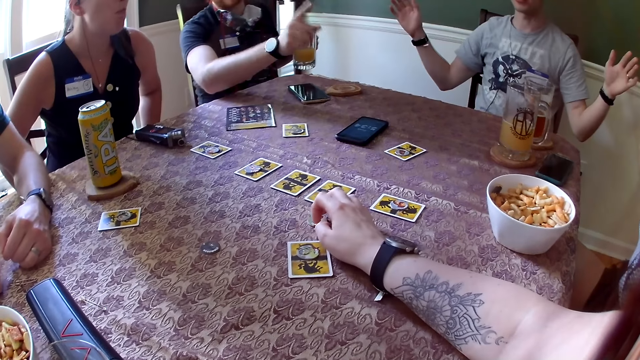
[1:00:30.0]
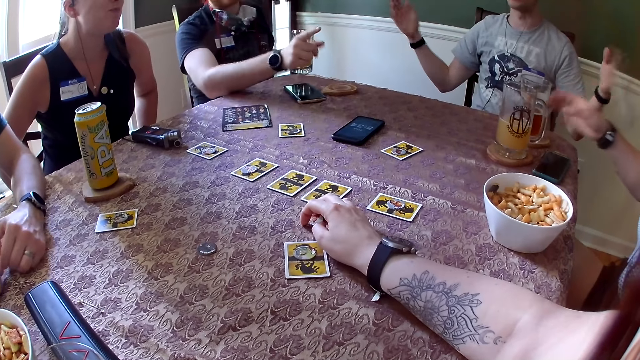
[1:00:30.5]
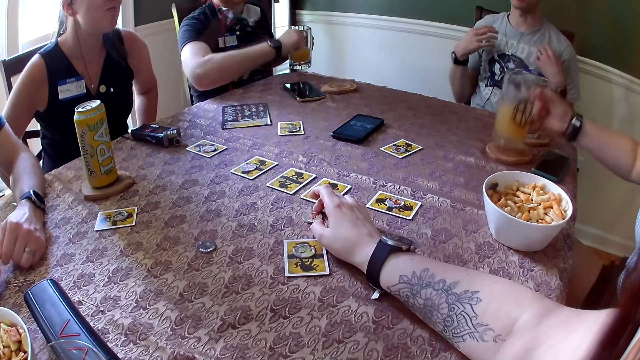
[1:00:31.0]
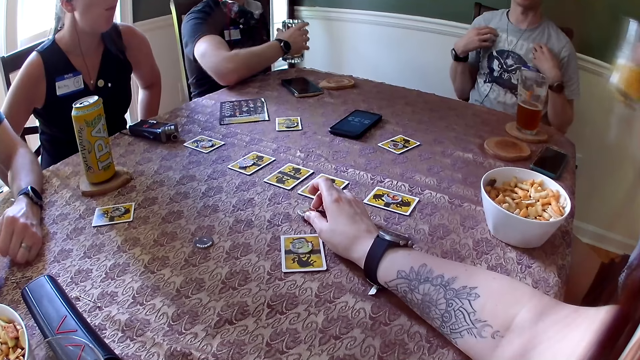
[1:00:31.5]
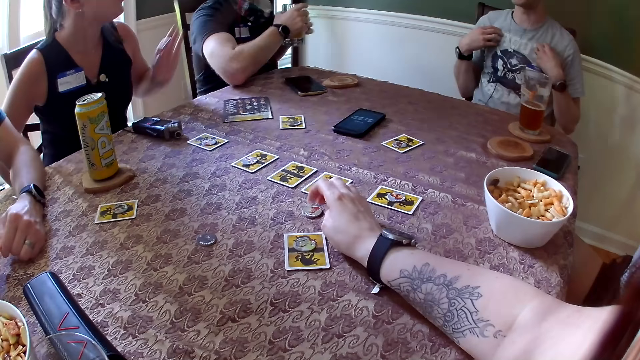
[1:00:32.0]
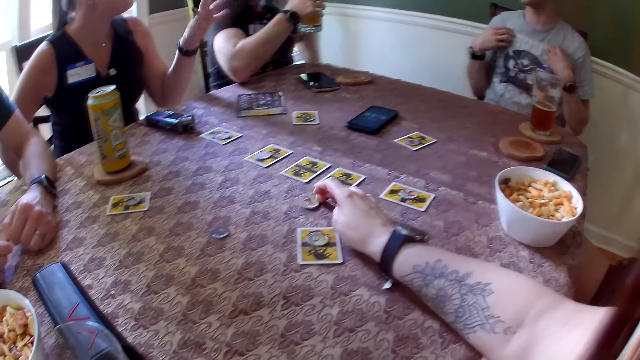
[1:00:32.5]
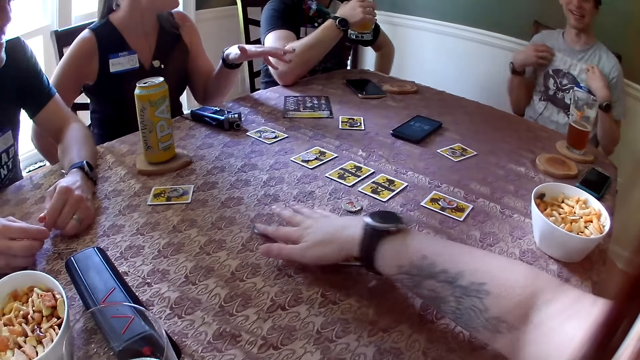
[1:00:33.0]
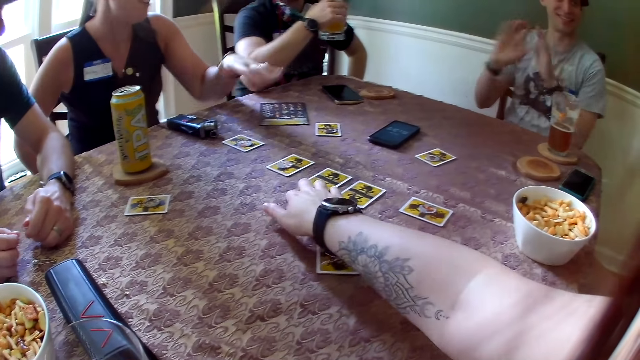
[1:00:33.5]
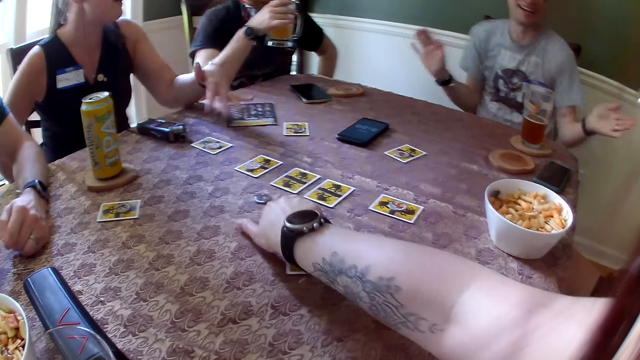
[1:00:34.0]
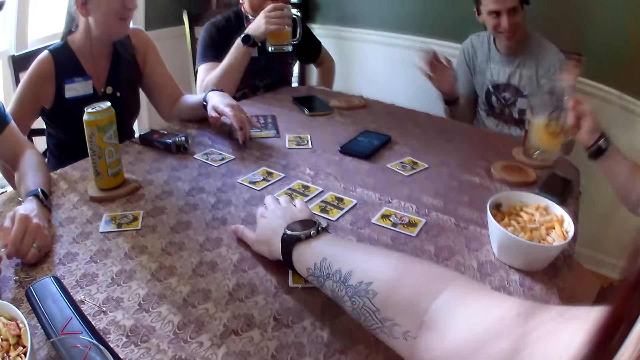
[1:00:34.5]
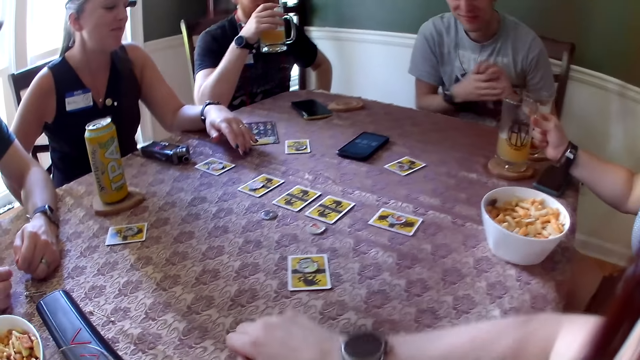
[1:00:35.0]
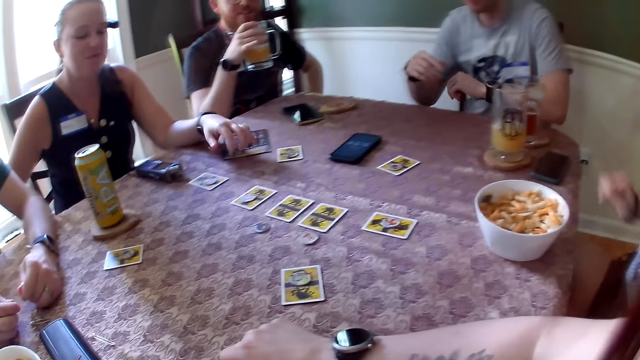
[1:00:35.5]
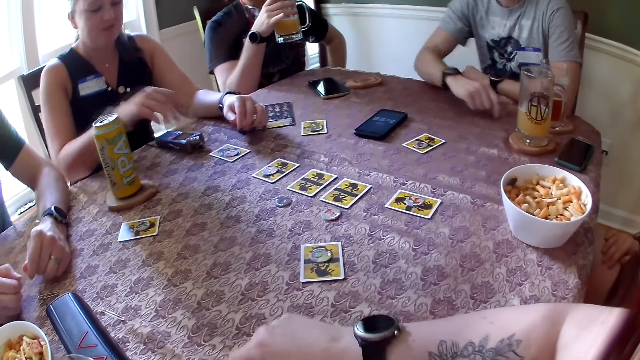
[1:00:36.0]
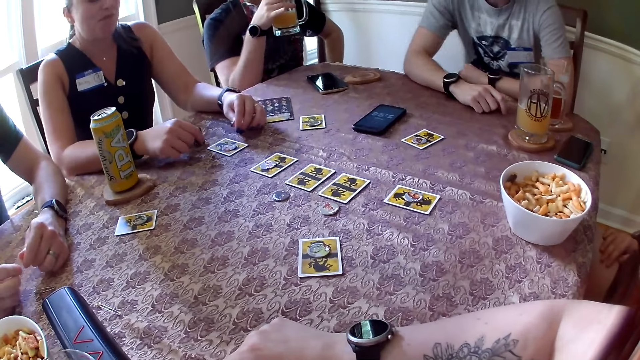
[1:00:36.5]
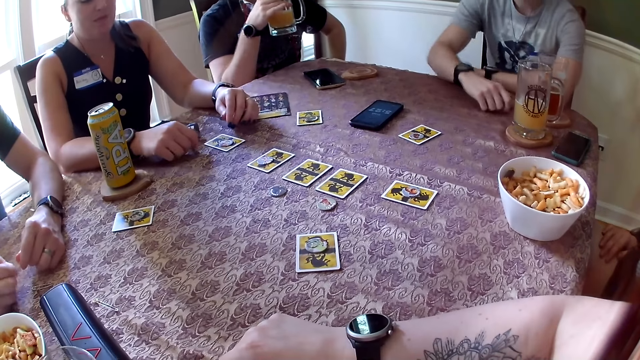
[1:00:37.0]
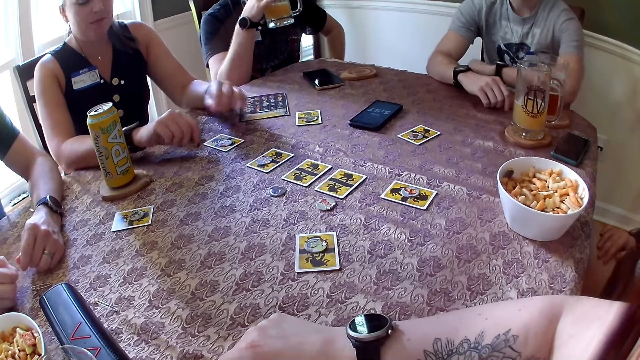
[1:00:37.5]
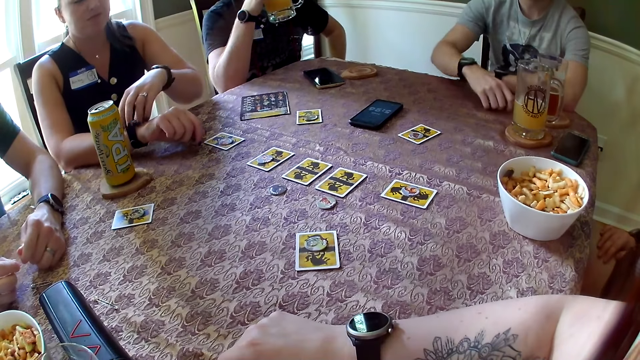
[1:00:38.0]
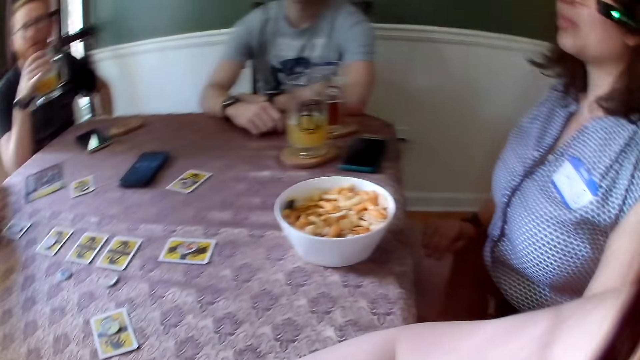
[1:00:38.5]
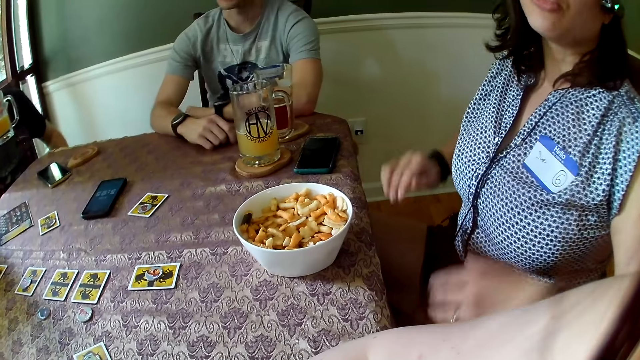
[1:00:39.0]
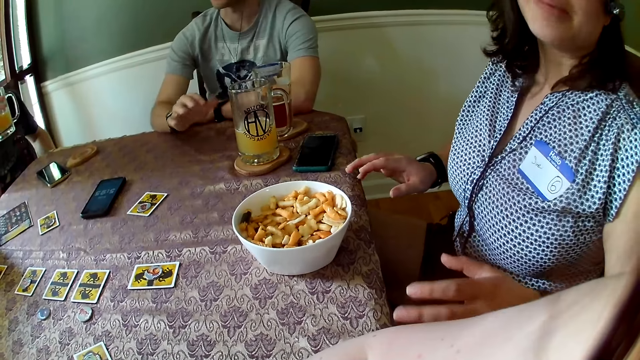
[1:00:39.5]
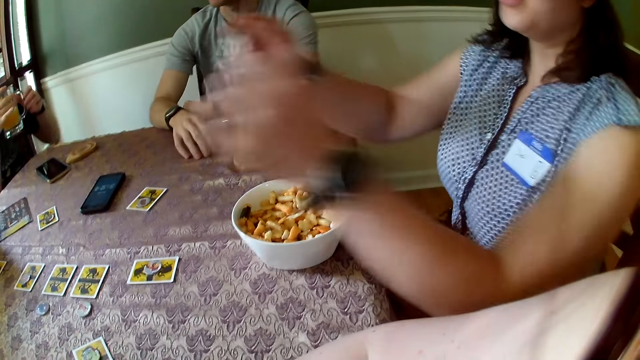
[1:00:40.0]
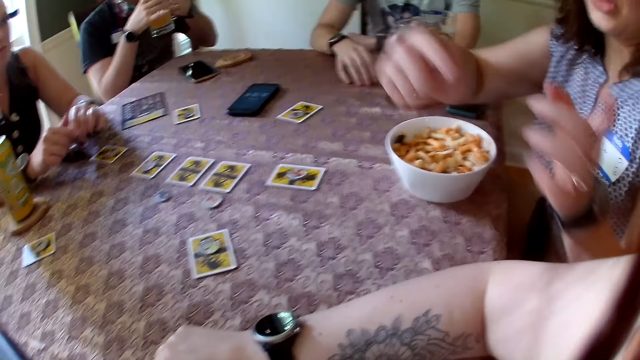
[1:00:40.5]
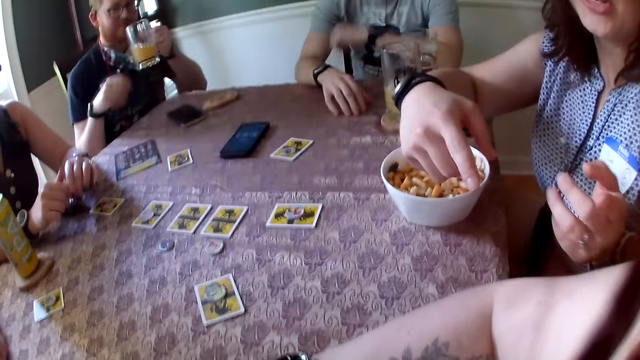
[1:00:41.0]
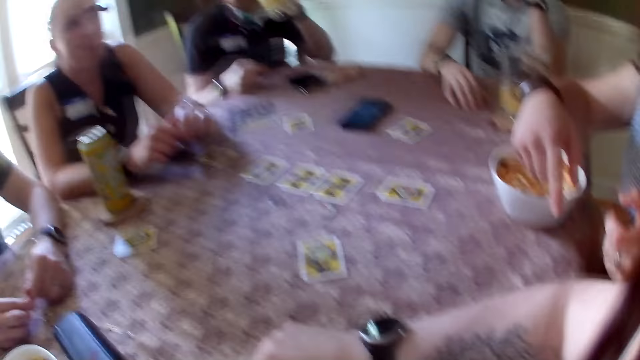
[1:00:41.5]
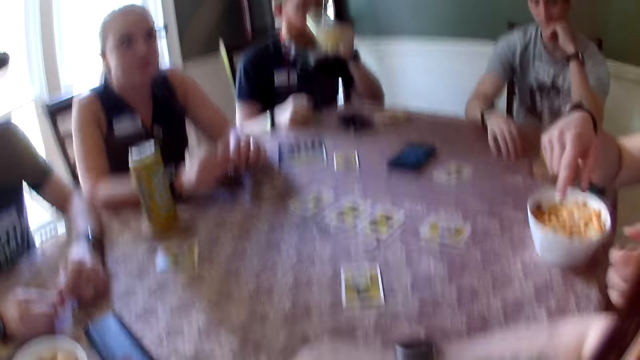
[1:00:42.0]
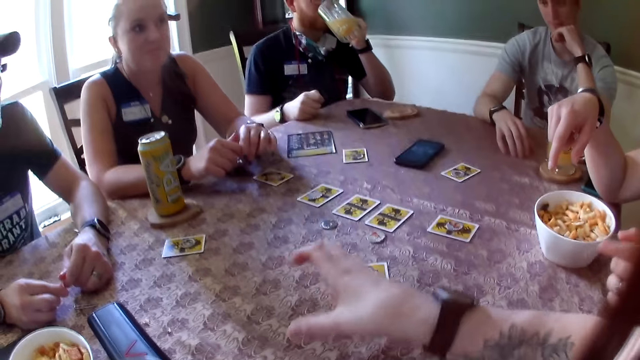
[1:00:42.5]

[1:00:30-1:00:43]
A man converses with a woman. The woman picks up a glass of juice on the table. She carries the glass of juice with her right hand. She drinks juice. Another woman converses with a person and sways hands. The camera wearer arranges the game tokens on the table with her right hand. She moves a coin on the table. The other woman puts her left hand on the table. The first woman drops the glass of juice on a drink coaster with her right hand. The other woman puts her right hand on the table. The person converses with the camera wearer. The first woman interacts with the camera wearer and the group of people. The man drinks the juice from the glass of juice with his right hand. The other woman adjusts a wristwatch on her wrist with her left hand. The first woman converses with the camera wearer. She sways hands. The man passes the cup in his right hand to his left hand. He puts his right hand on the table. He drinks the juice from the glass of juice with his left hand.

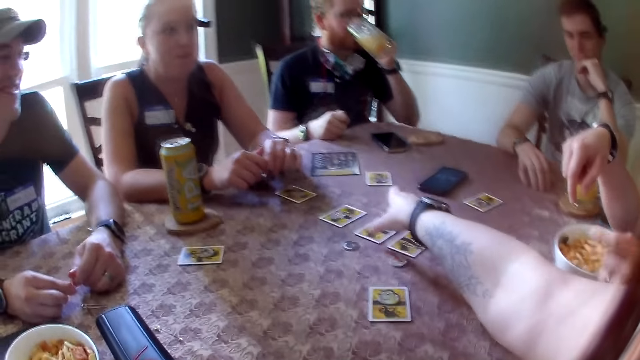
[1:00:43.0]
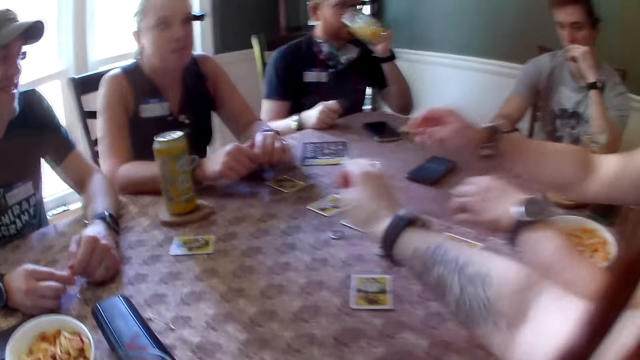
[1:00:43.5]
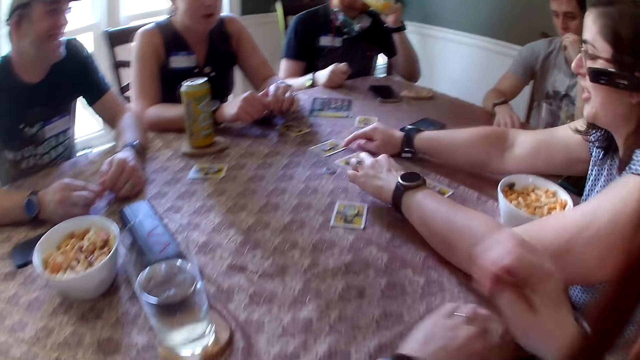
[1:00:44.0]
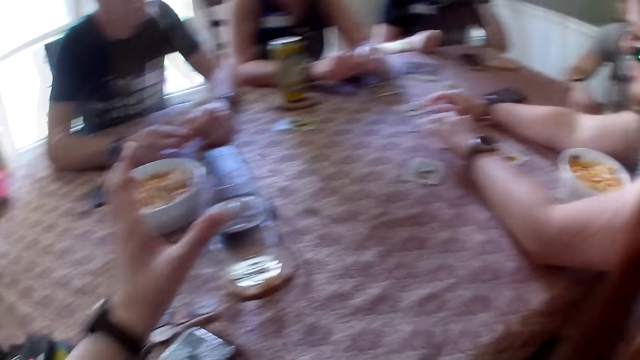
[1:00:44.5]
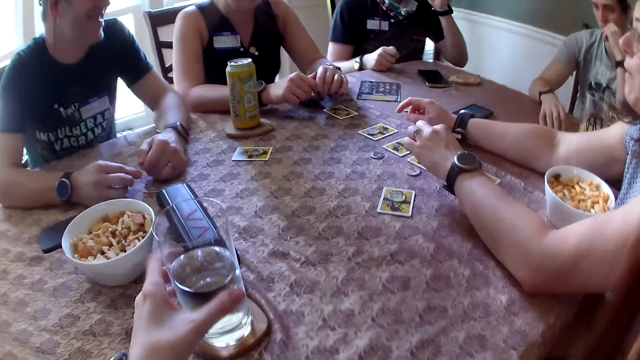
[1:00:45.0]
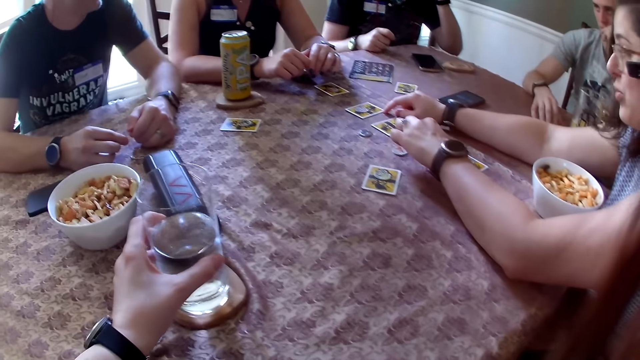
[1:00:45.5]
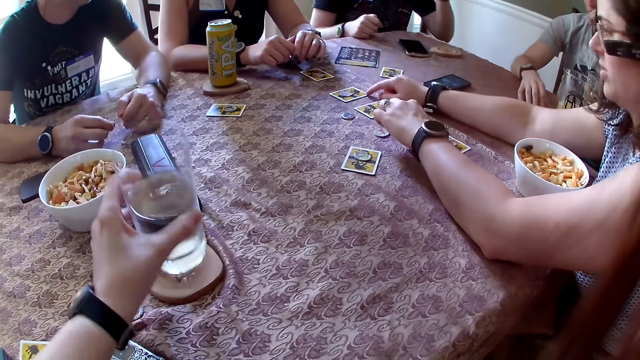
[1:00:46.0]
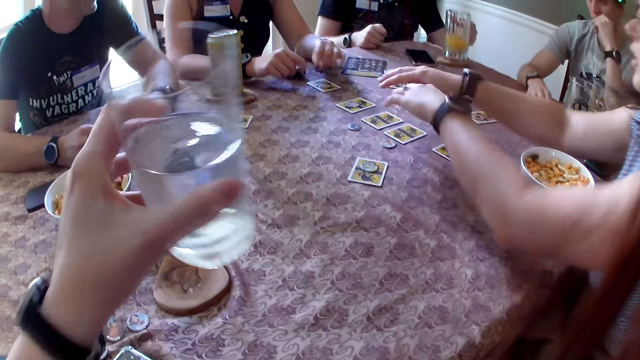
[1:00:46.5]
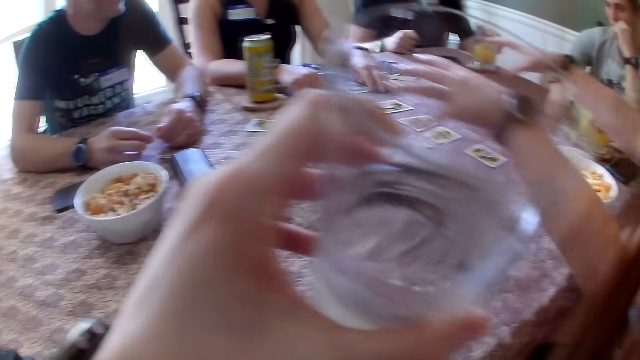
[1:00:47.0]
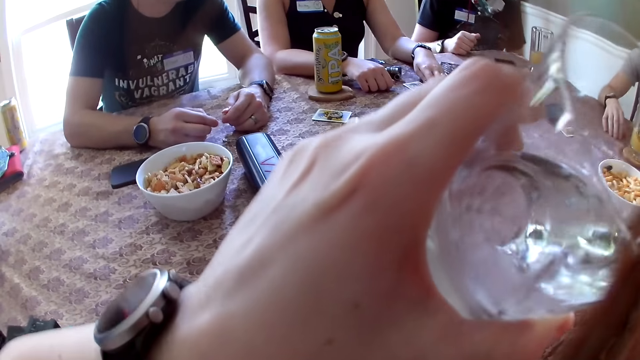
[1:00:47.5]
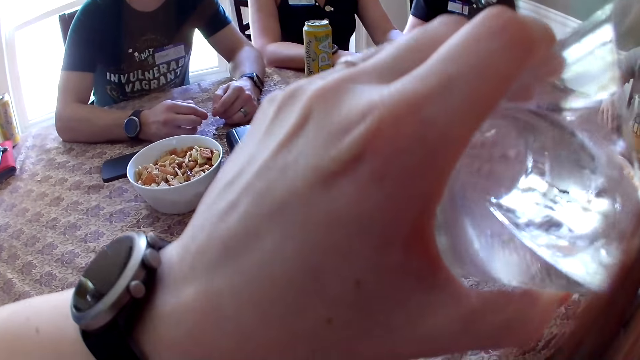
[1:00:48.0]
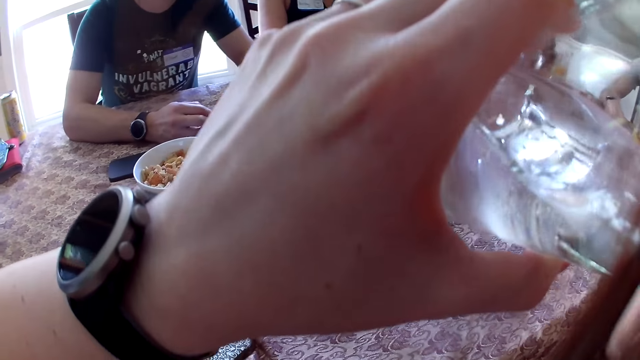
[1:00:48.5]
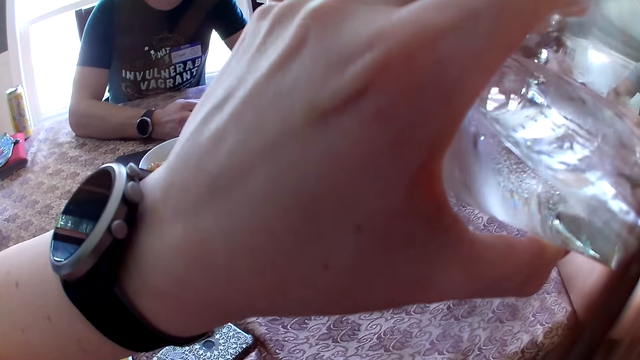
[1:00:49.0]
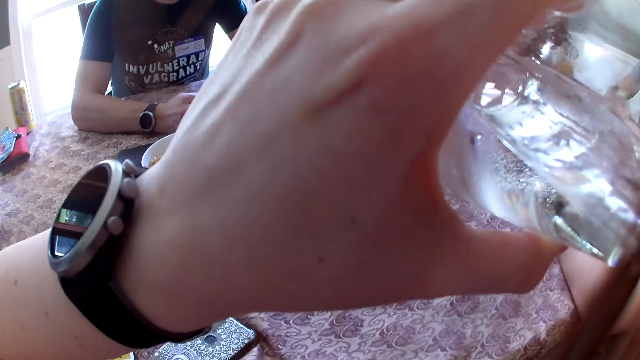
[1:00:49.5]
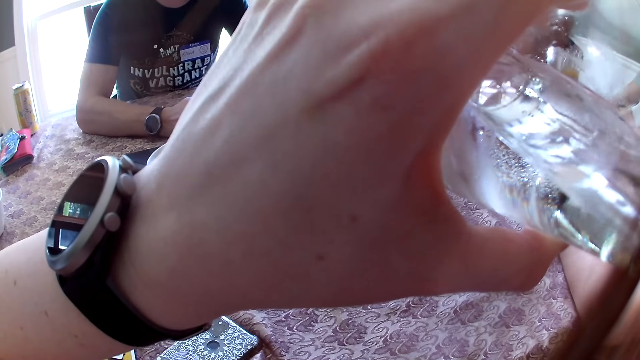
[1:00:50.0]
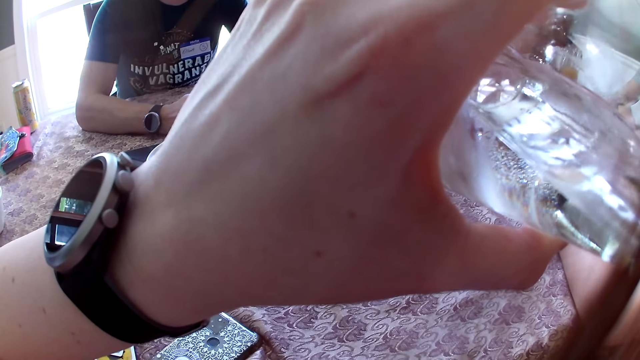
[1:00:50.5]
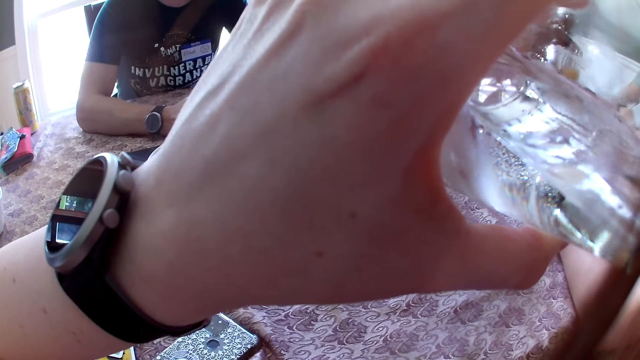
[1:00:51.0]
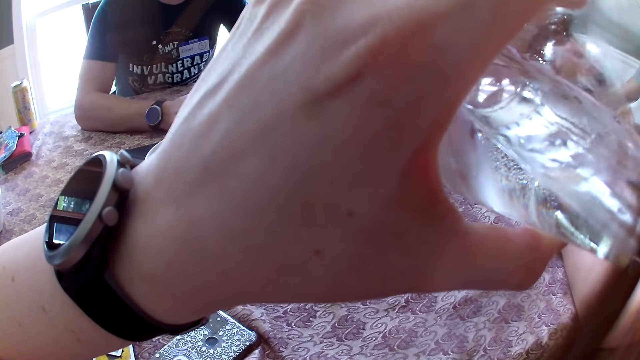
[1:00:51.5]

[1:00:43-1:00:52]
The camera wearer converses with a woman. She taps the card on the table with her right hand. The woman taps the cards on the table with her right hand. The camera wearer picks up a glass of water on the table with her left hand. The woman converses with the camera wearer. The camera wearer drinks water from the glass of water with her left hand.
